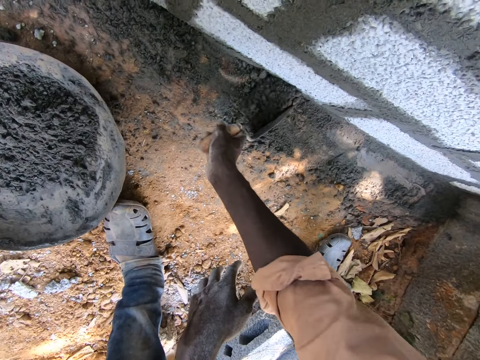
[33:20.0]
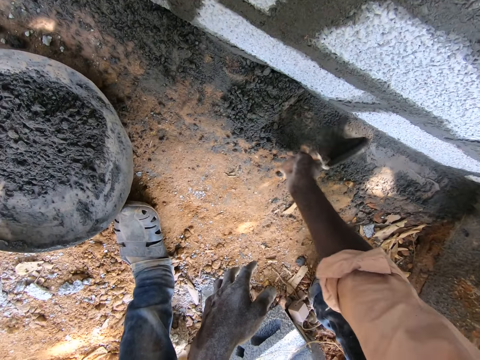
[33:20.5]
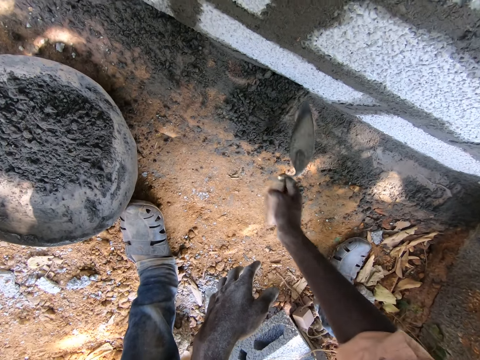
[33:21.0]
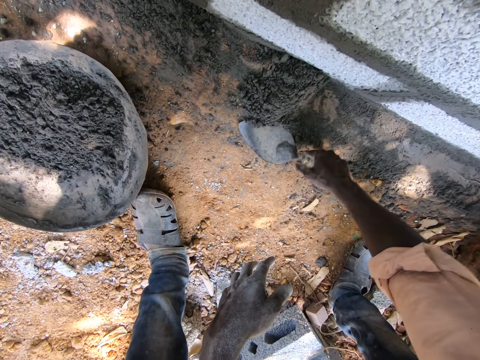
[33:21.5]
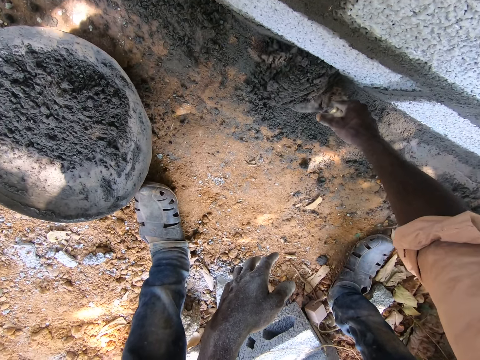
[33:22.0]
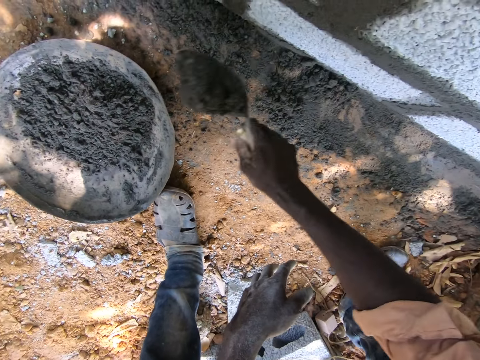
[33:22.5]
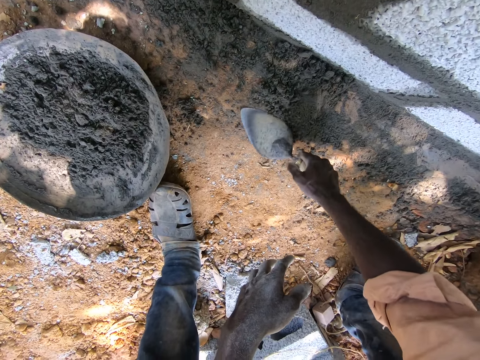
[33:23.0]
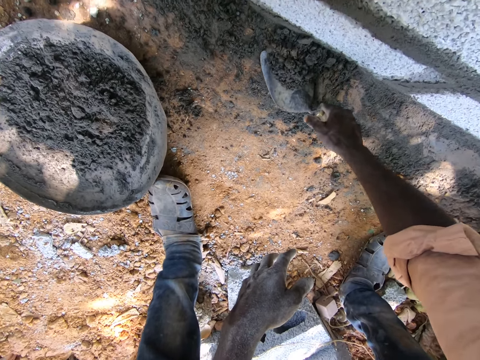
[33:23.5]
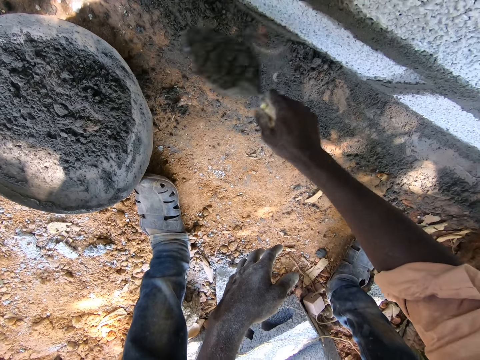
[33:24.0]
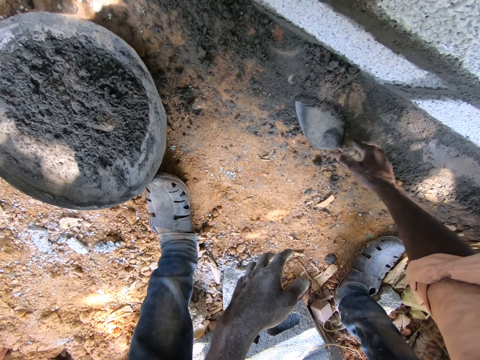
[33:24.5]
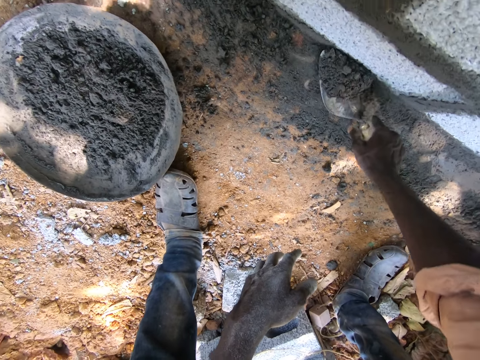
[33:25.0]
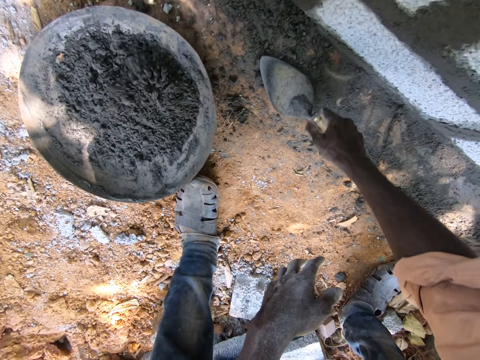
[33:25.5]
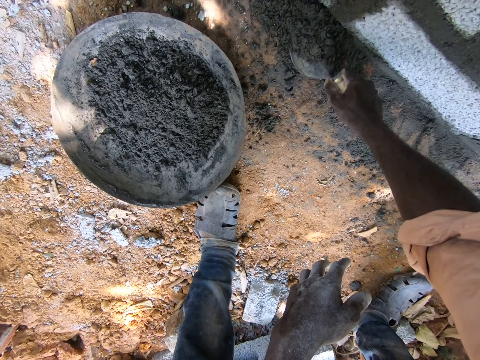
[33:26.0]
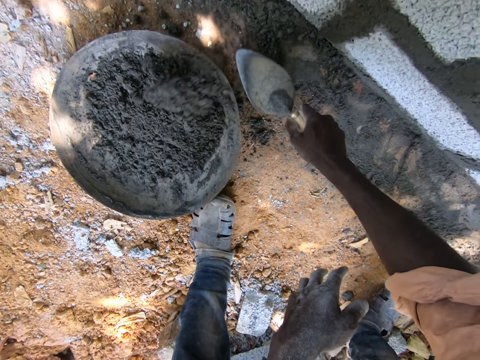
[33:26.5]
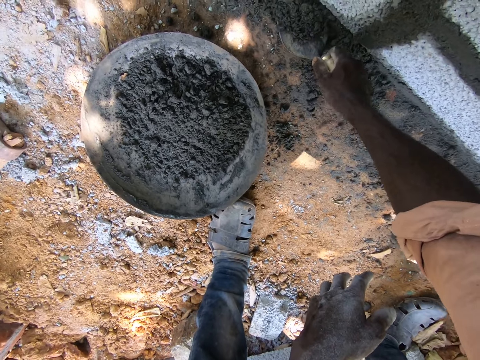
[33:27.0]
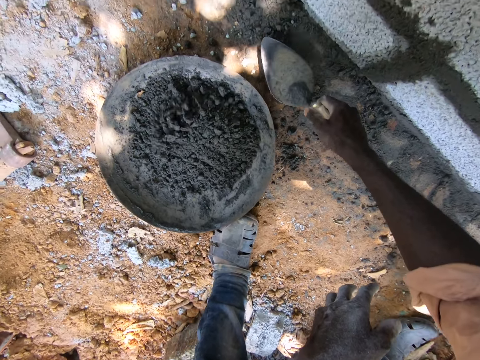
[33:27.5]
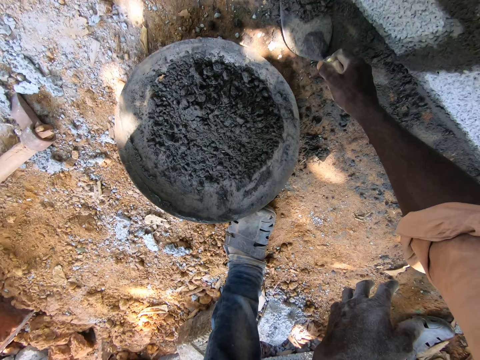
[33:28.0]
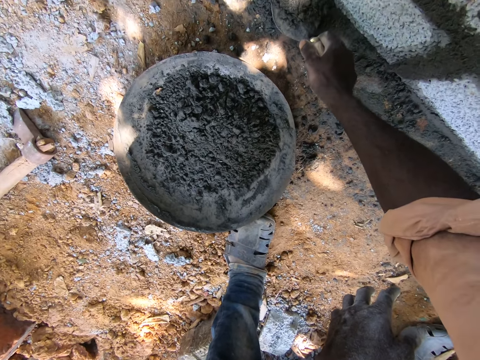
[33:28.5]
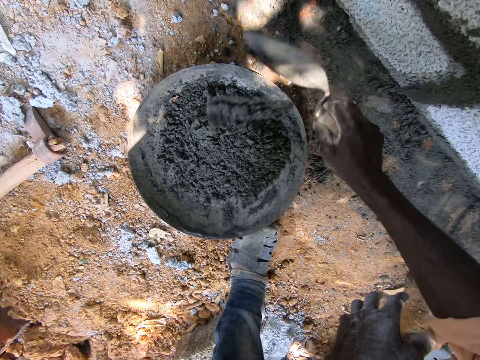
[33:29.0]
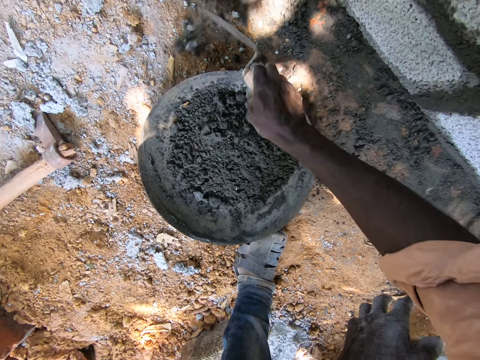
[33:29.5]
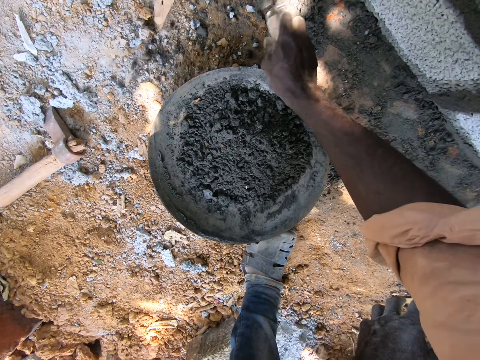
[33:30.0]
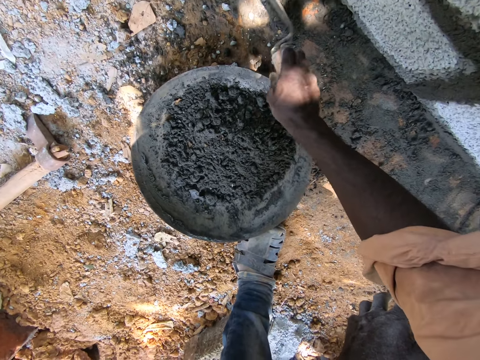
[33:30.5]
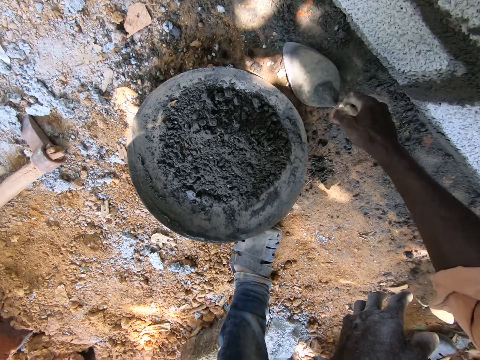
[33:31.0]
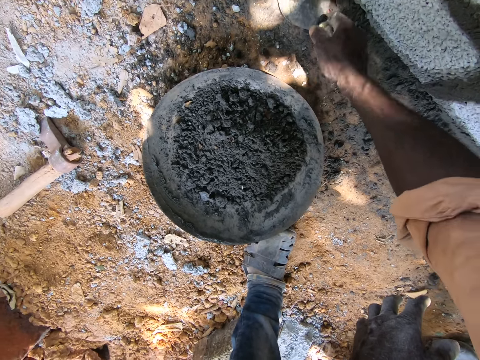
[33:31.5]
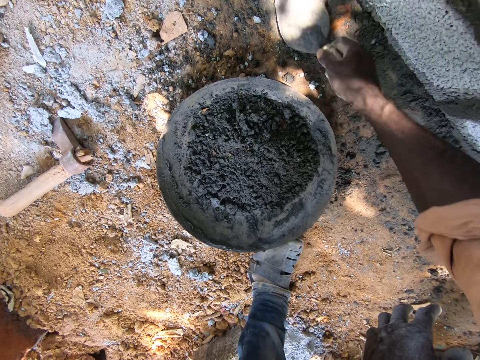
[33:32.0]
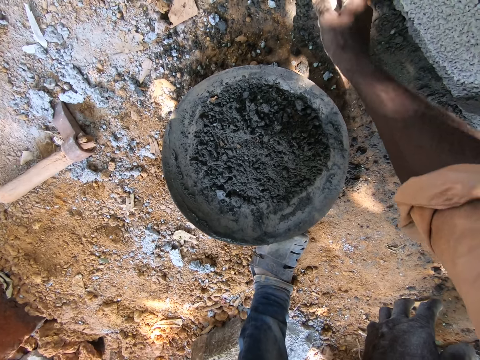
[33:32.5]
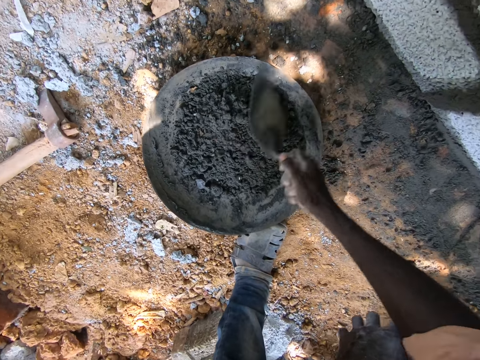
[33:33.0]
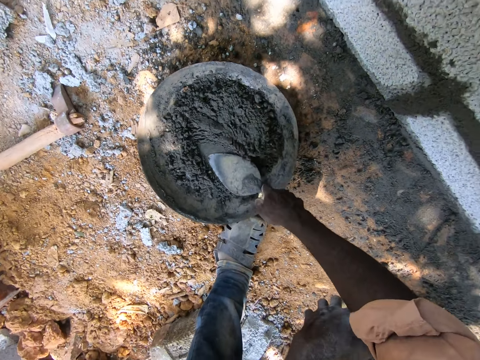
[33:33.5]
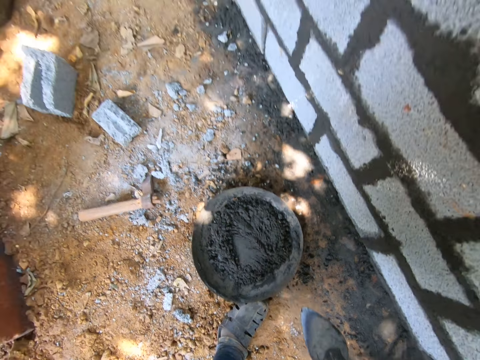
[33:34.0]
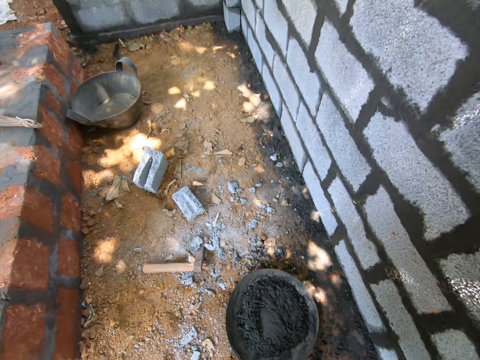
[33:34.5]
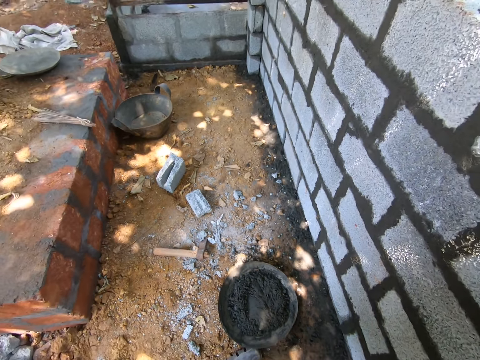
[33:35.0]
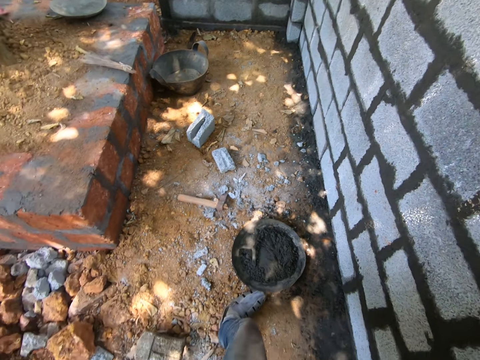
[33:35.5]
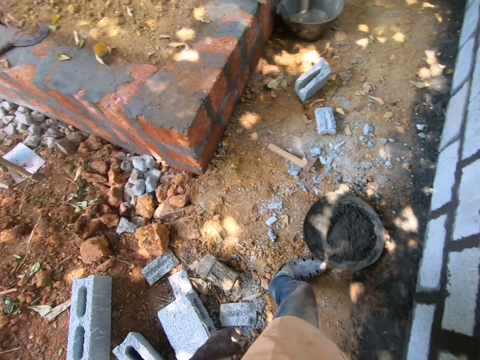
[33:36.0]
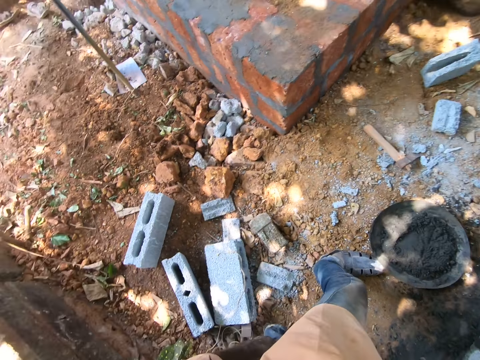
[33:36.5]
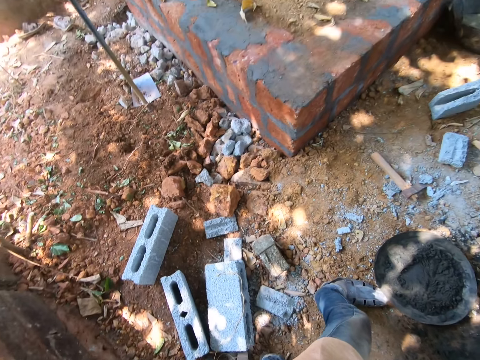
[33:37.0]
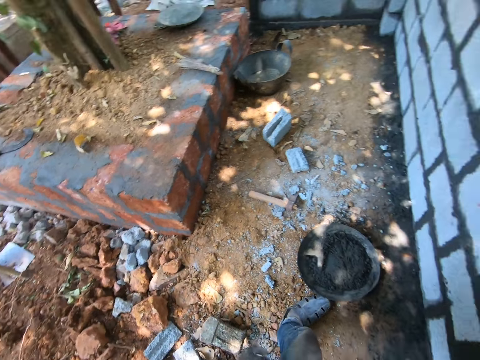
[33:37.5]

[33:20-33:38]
The camera wearer scoops the mortar or cement from the ground with the trowel. They drop the mortar on the basin. They scoop the mortar from the ground with the trowel. They drop the mortar on the basin. They scoop the mortar from the ground with the trowel. They drop the mortar on the basin. They scoop the mortar from the ground with the trowel. They drop the mortar on the basin. They scoop the mortar from the ground with the trowel. They drop the mortar on the basin. They scoop the mortar from the ground with the trowel. They drop the mortar on the basin. They move the stones. They wipe dust from the base of the wall with the trowel. They scoop the mortar from the ground with the trowel. They drop the mortar on the basin. They scoop the mortar from the ground with the trowel. They drop the mortar on the basin. They press the cement. They spread the mortar on the basin. They stand from the basin. They look around the site.

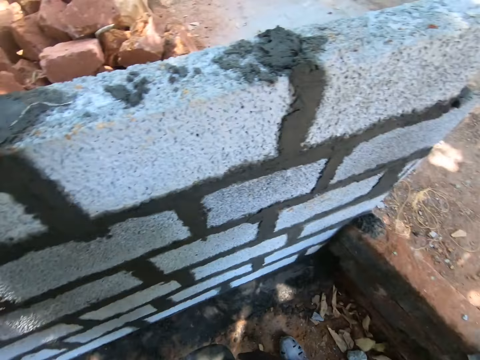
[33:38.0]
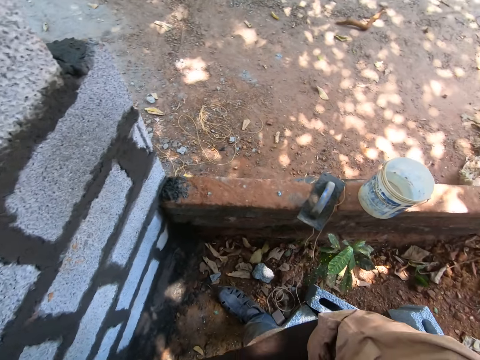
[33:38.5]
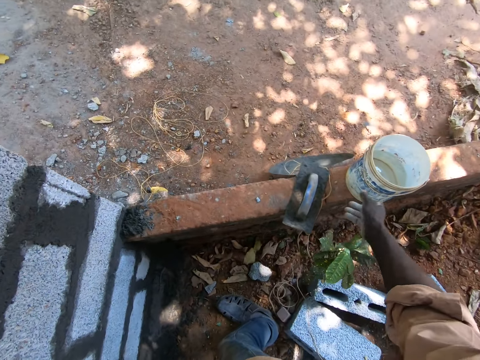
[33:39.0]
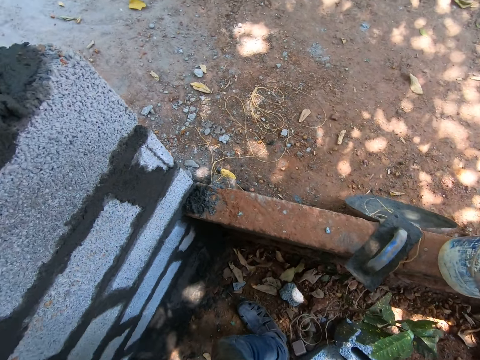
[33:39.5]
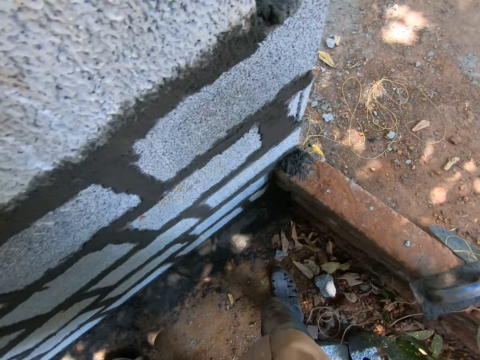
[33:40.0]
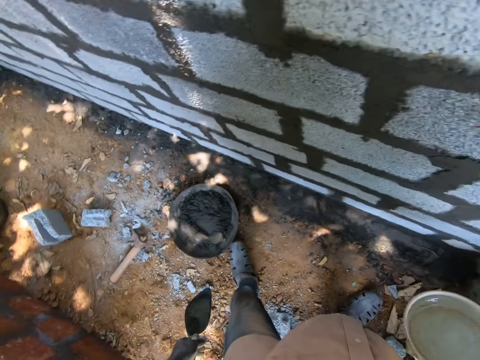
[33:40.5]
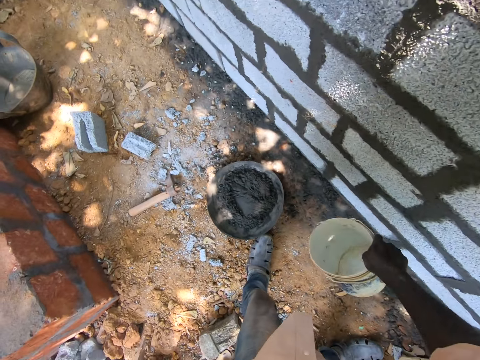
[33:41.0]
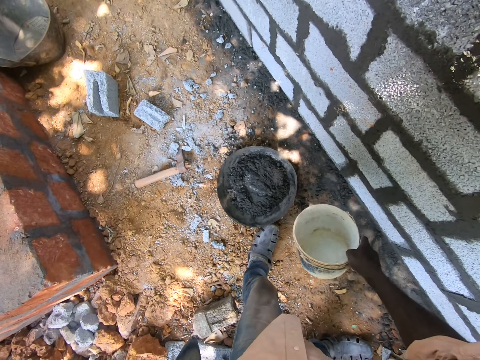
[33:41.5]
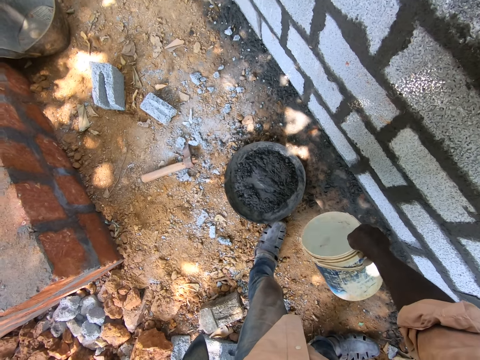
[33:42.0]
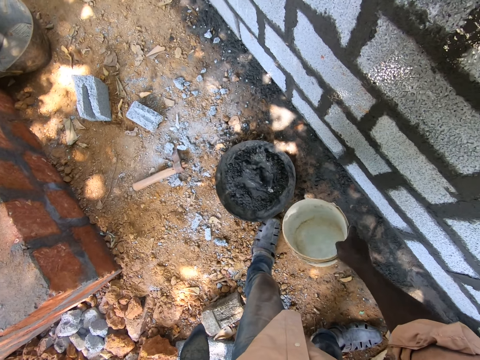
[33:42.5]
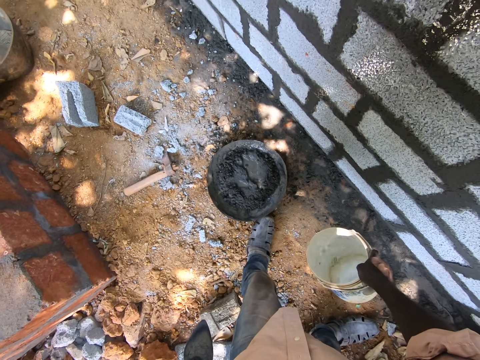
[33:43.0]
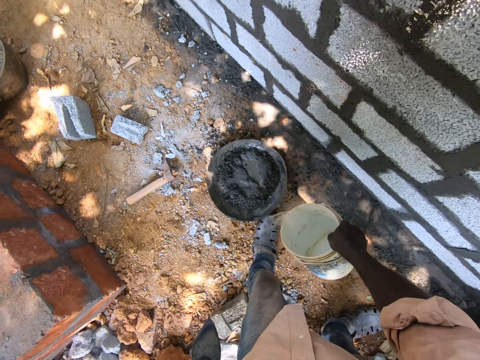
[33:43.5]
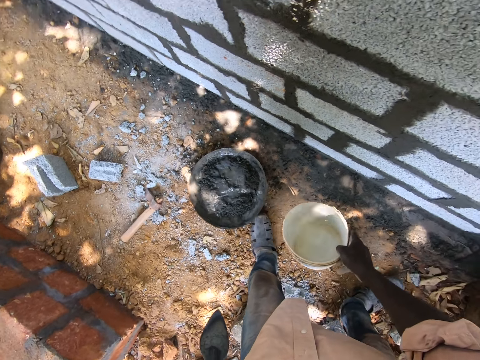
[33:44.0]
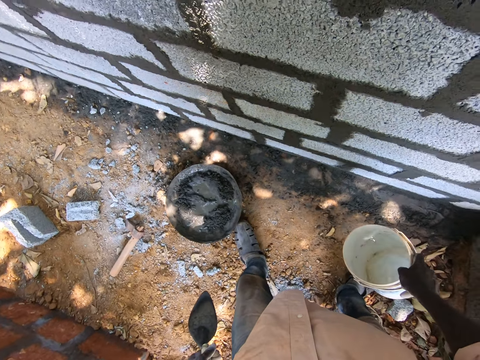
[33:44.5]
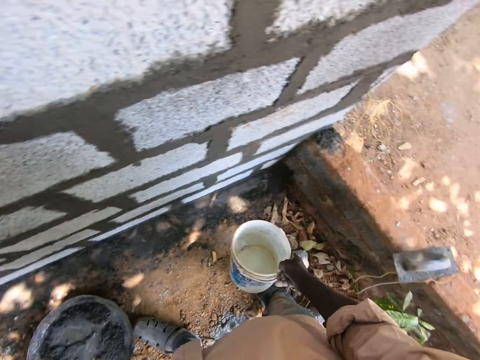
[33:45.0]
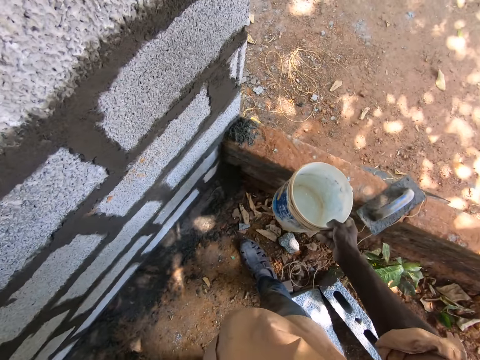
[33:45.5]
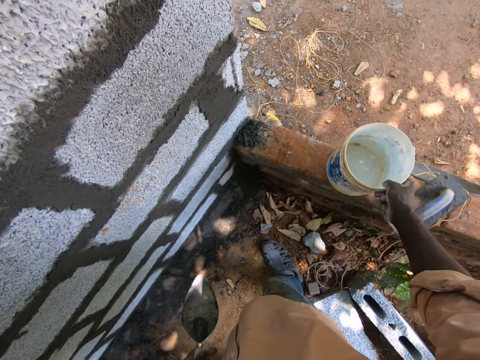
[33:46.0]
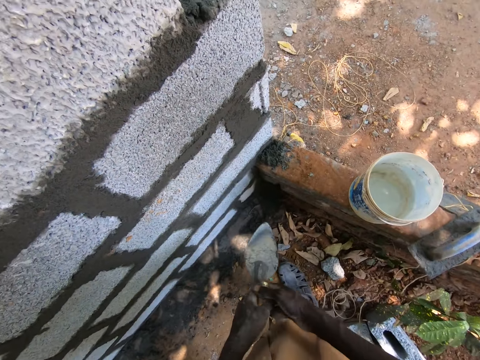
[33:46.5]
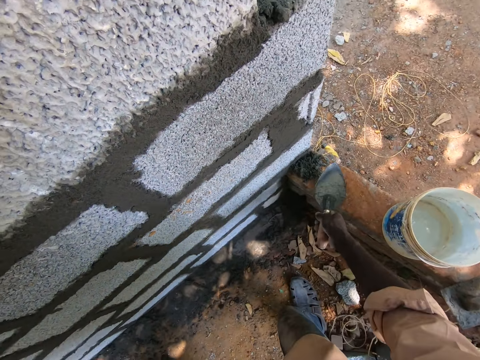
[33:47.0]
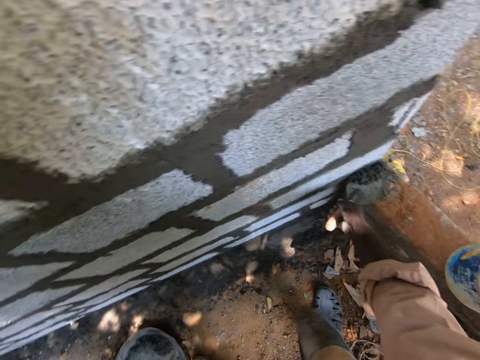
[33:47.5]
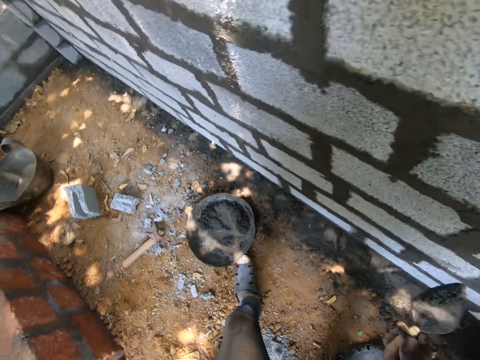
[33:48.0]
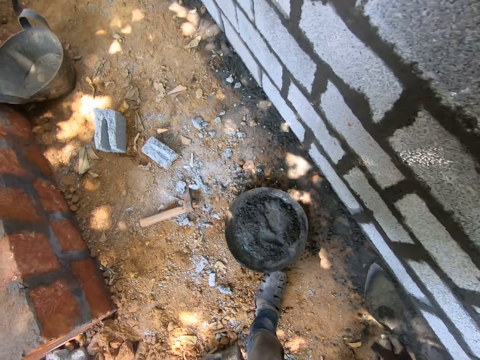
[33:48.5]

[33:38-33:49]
The camera wearer picks a bucket from a brick wall. They pour water to the mortar in the plaster tray from the bucket. They put the bucket on the brick wall. They pass the trowel to the right hand. They scoop mortar or cement from the wall with the trowel. They put the cement in the plaster tray.
